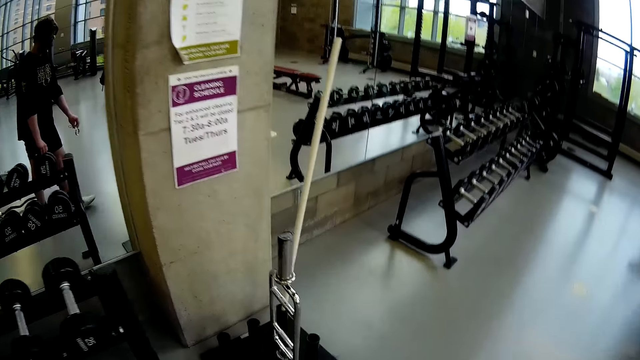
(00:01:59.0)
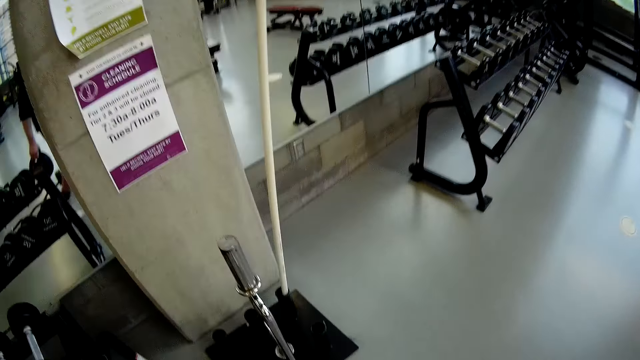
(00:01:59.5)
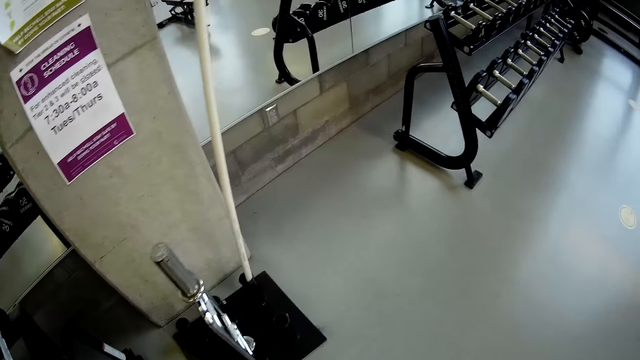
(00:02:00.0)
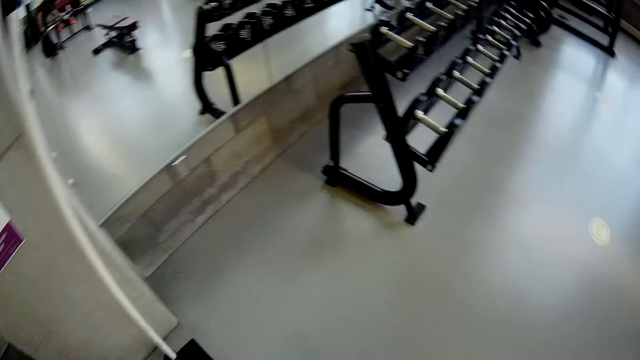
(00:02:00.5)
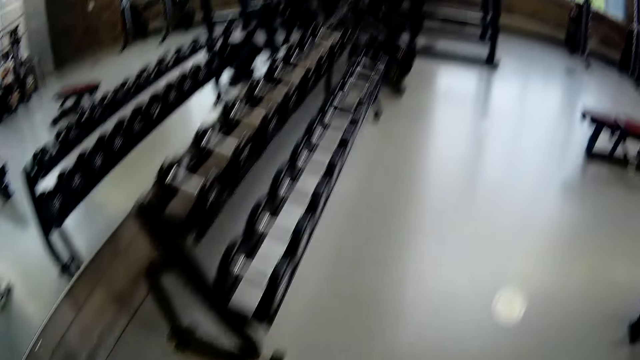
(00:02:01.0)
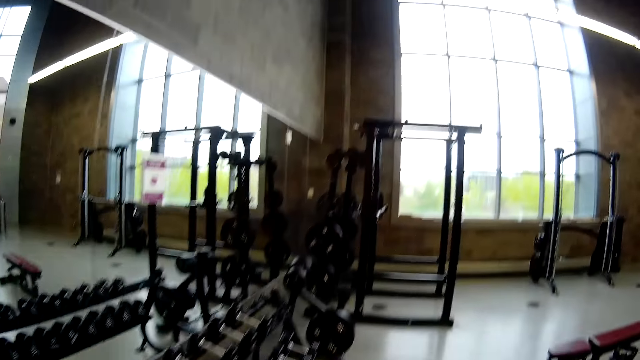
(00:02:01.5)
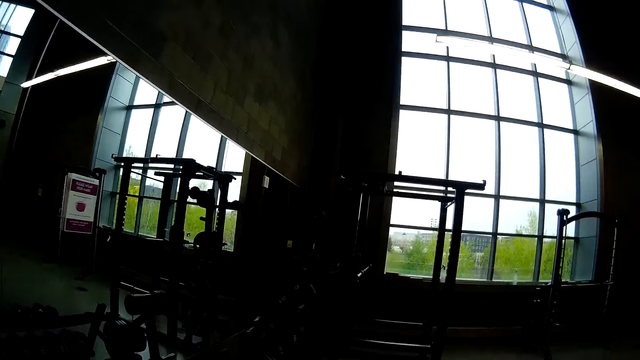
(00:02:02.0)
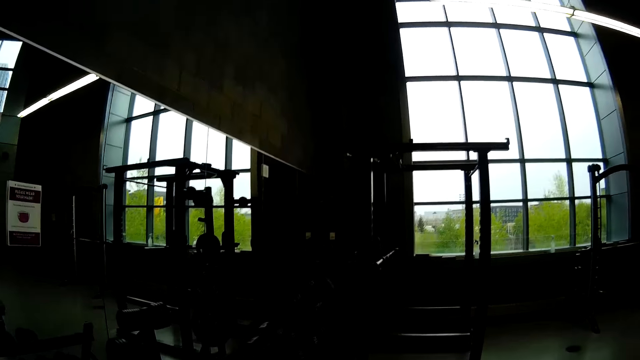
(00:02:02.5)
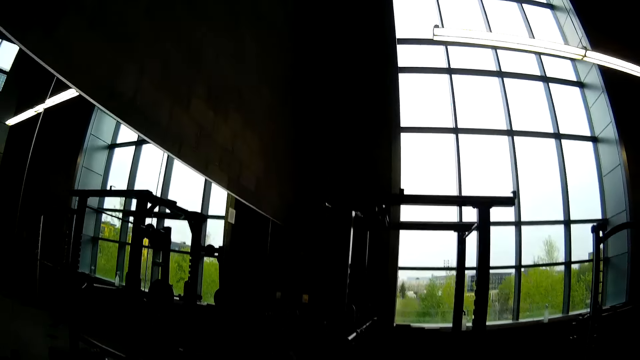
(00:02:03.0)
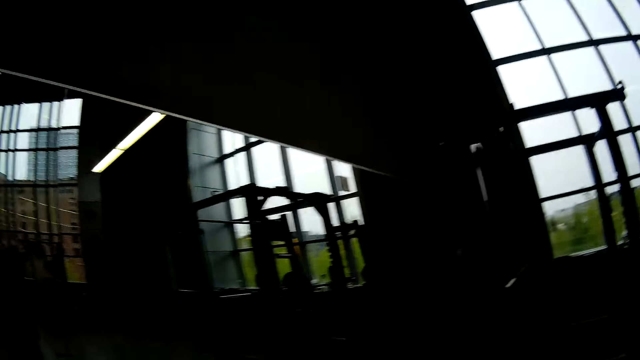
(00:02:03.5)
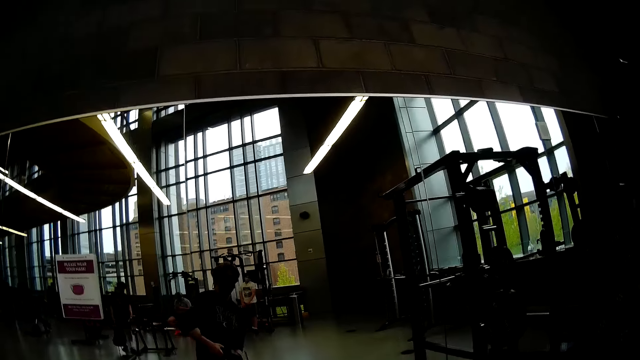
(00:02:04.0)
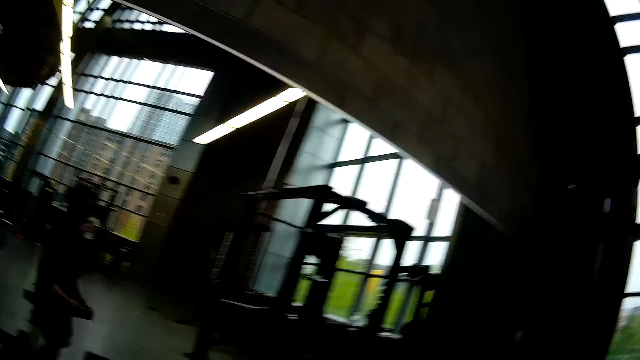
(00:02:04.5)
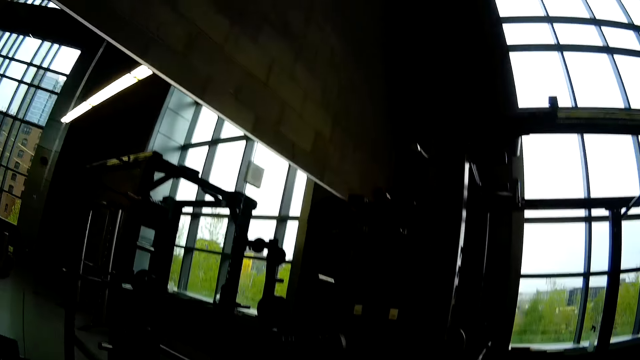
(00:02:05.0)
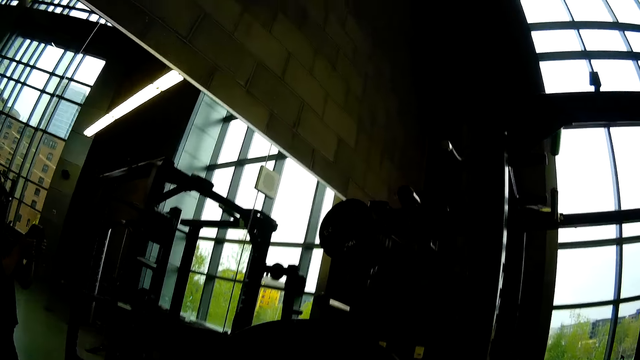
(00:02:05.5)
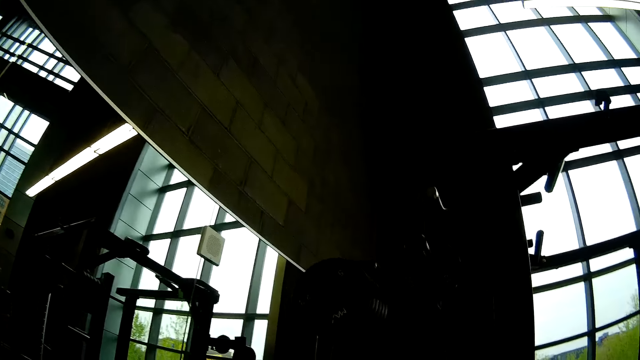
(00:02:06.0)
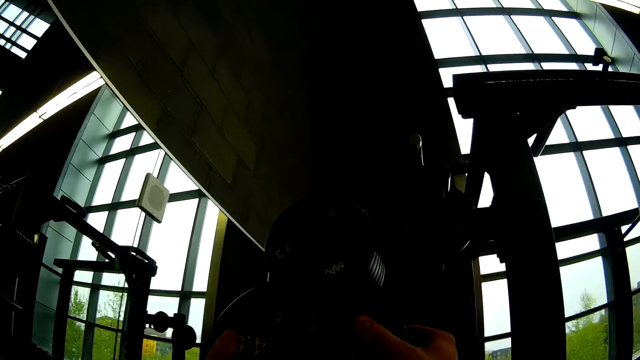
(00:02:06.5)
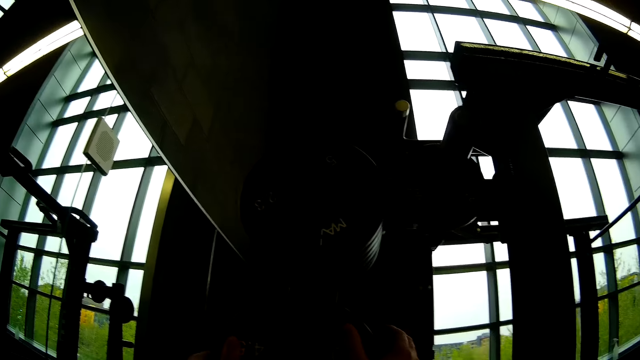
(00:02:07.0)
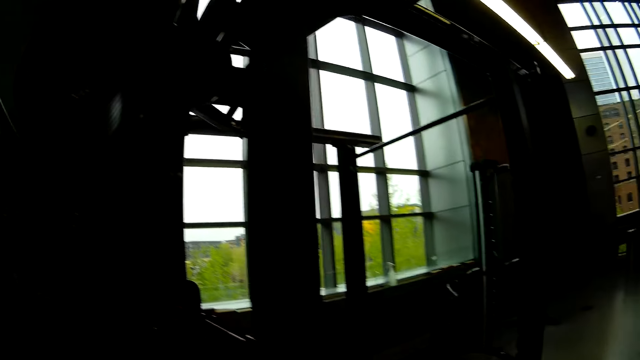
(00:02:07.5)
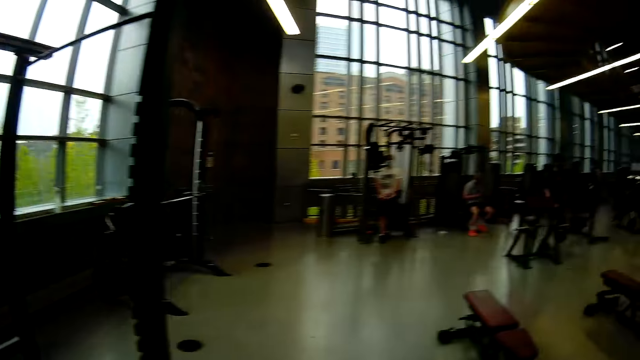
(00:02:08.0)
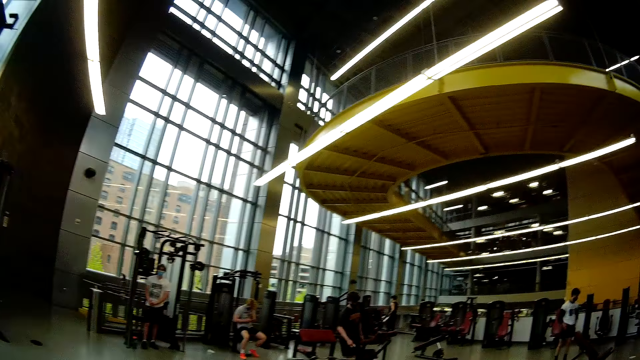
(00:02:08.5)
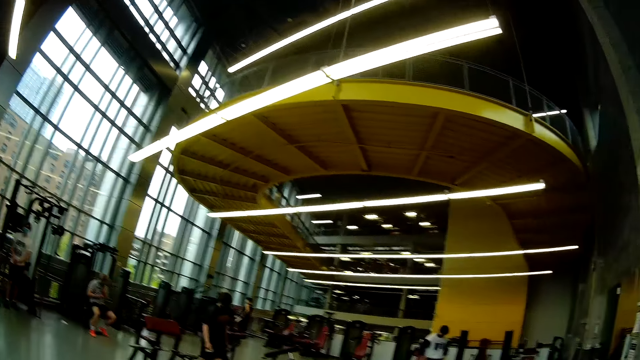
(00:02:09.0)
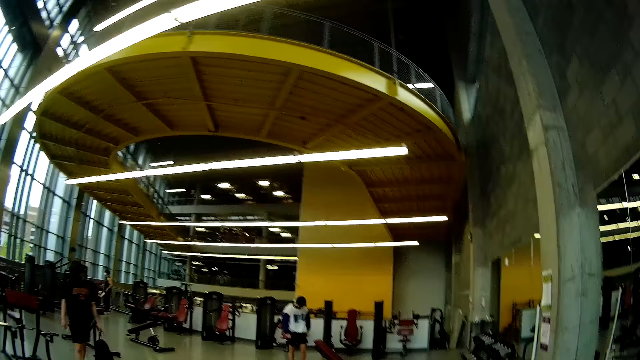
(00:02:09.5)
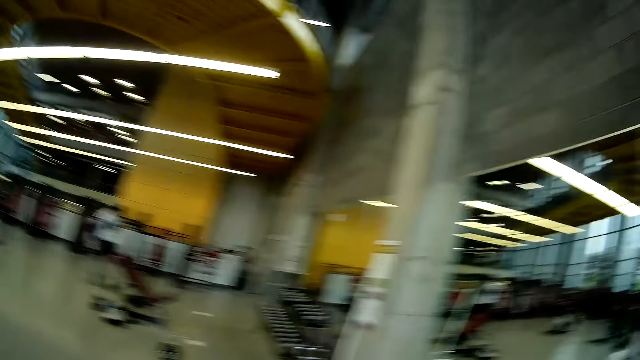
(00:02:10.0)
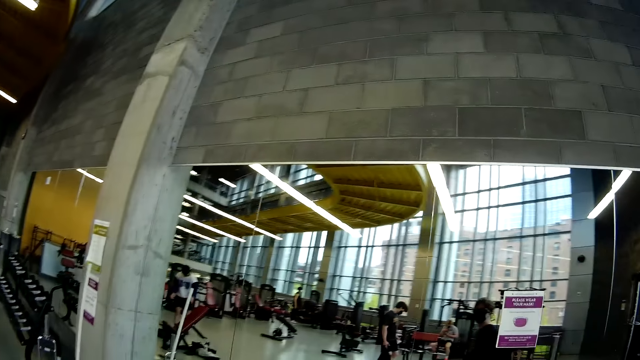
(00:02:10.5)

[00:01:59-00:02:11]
The camera wearer walks around. They hang the weight plate in a gym hanger with both hands.

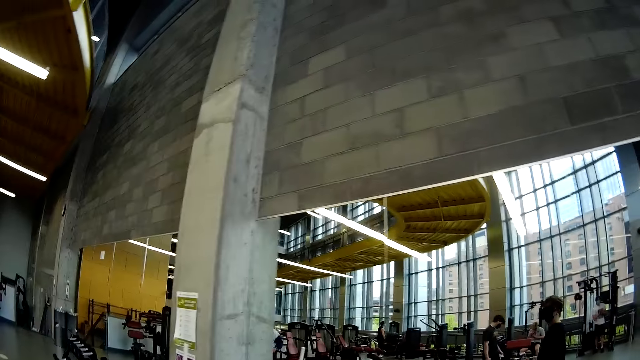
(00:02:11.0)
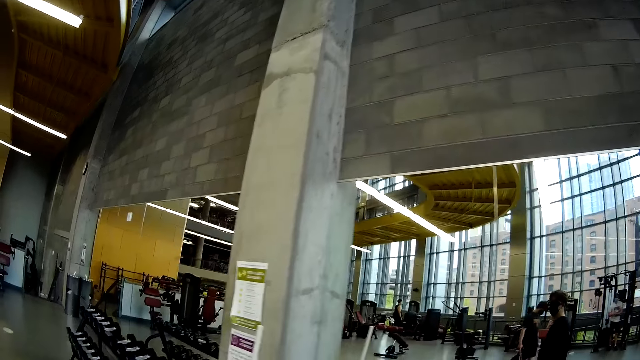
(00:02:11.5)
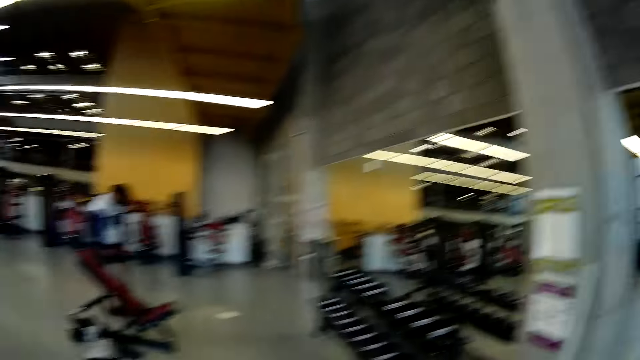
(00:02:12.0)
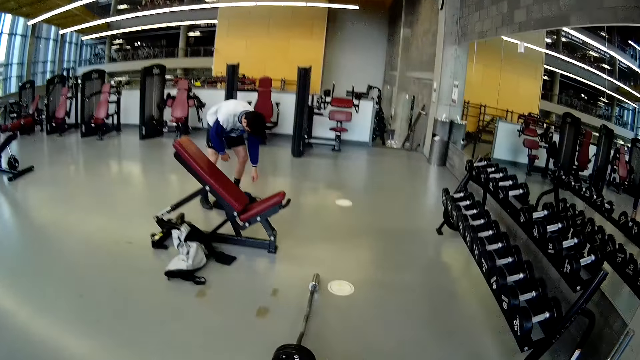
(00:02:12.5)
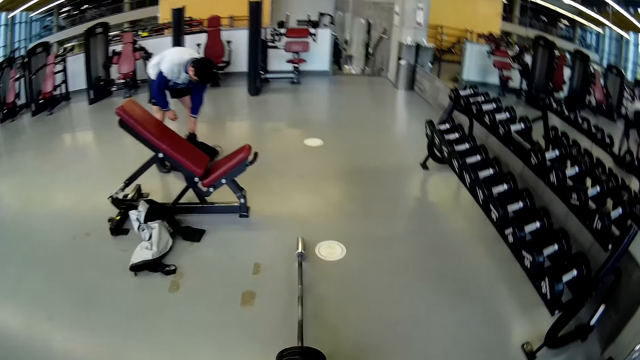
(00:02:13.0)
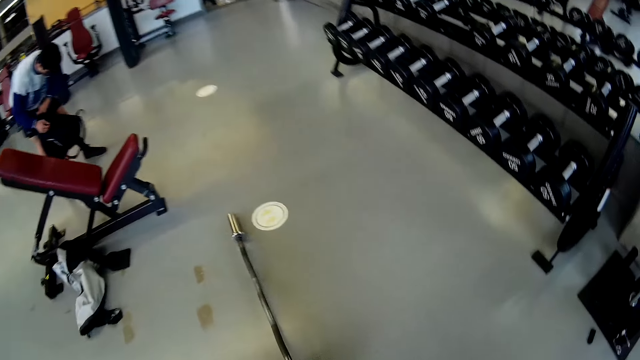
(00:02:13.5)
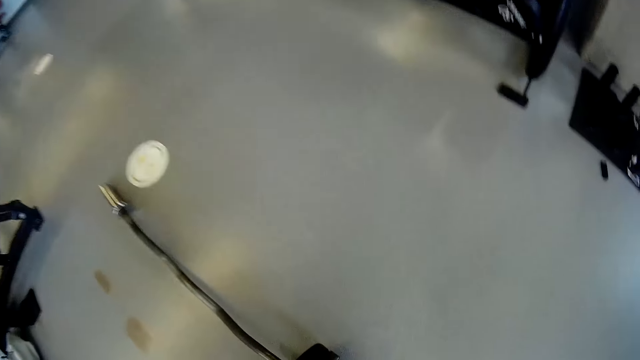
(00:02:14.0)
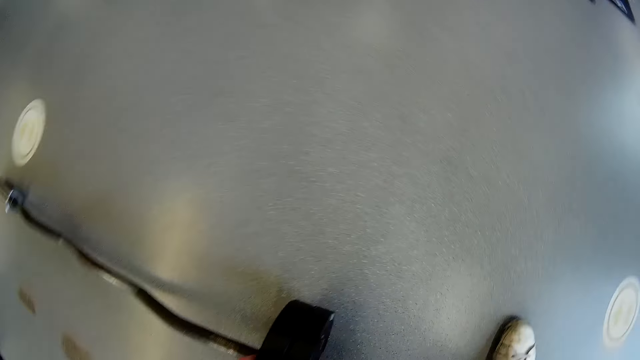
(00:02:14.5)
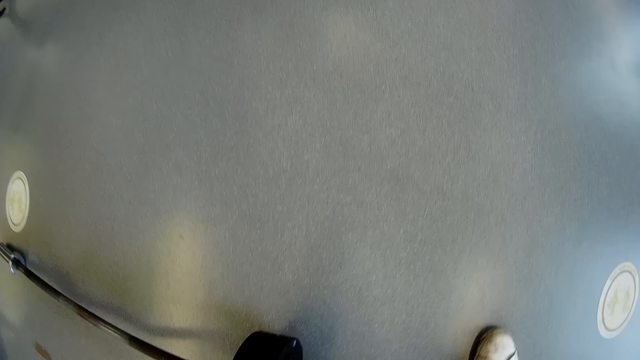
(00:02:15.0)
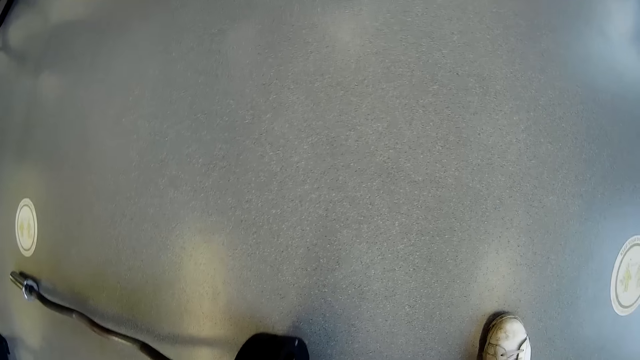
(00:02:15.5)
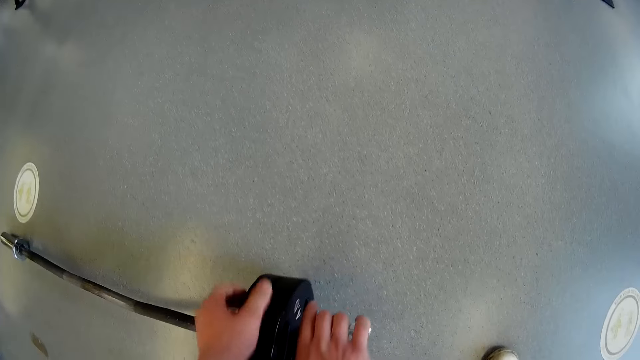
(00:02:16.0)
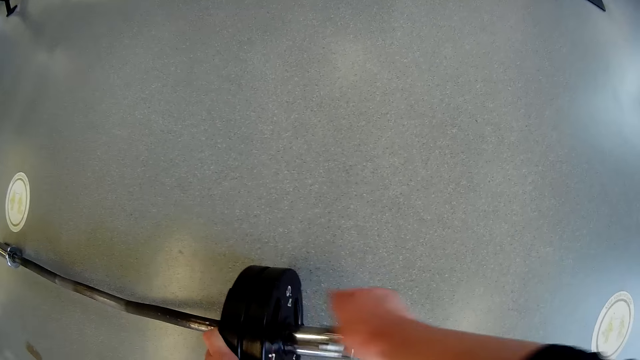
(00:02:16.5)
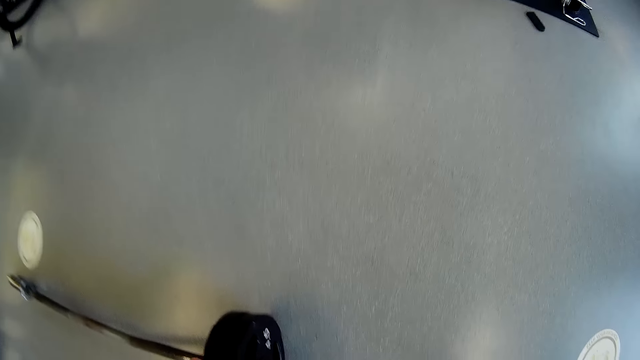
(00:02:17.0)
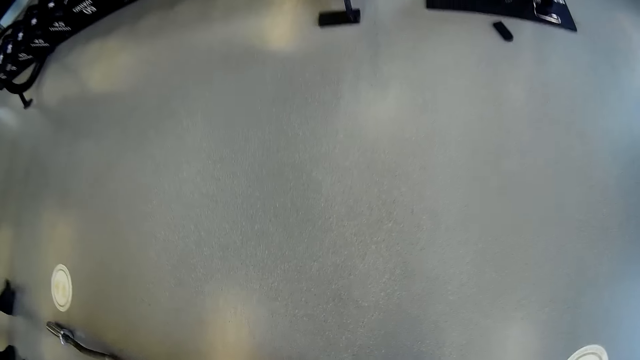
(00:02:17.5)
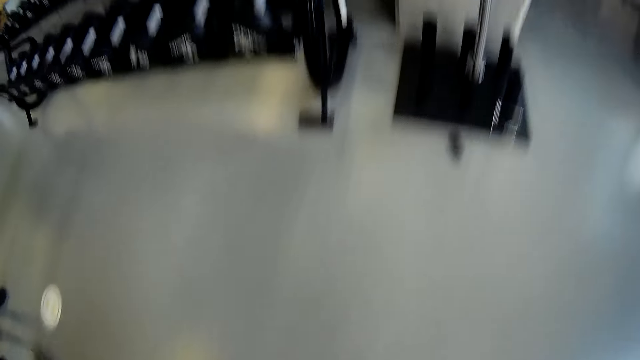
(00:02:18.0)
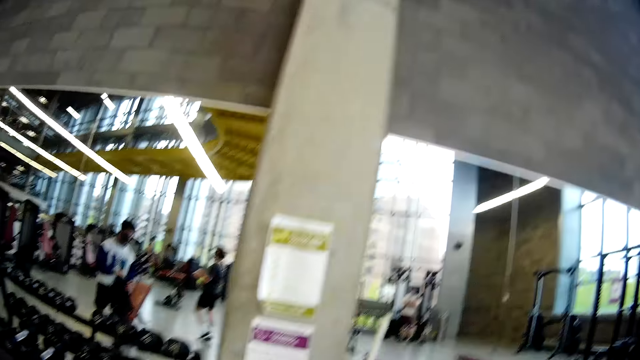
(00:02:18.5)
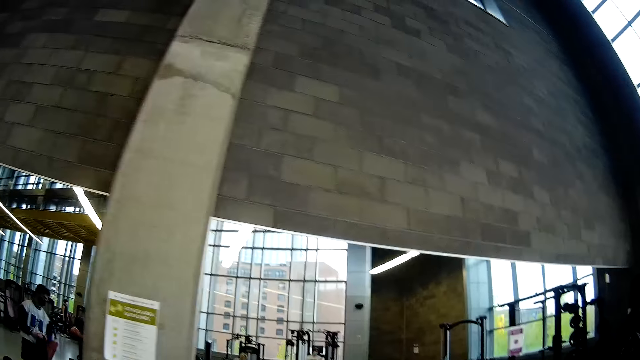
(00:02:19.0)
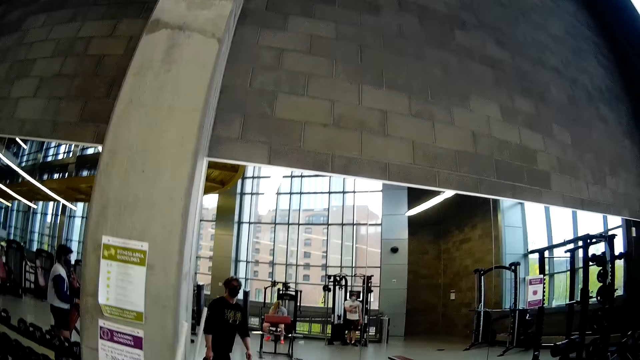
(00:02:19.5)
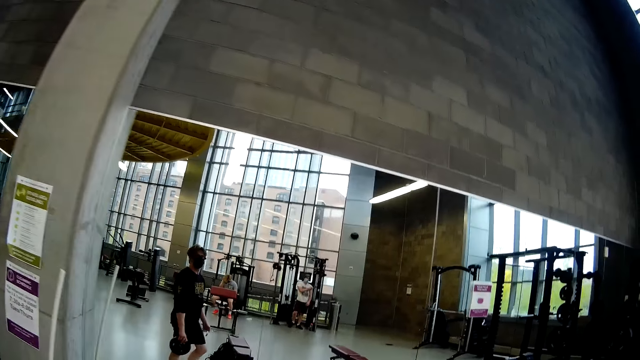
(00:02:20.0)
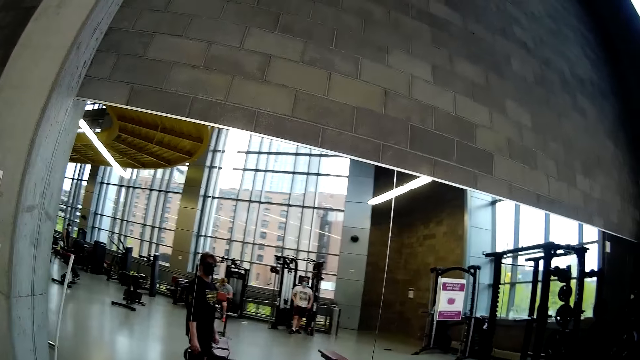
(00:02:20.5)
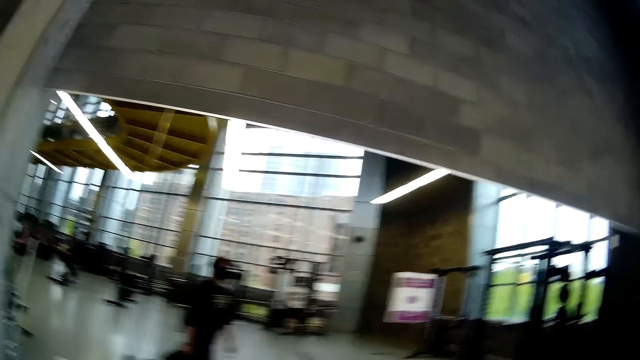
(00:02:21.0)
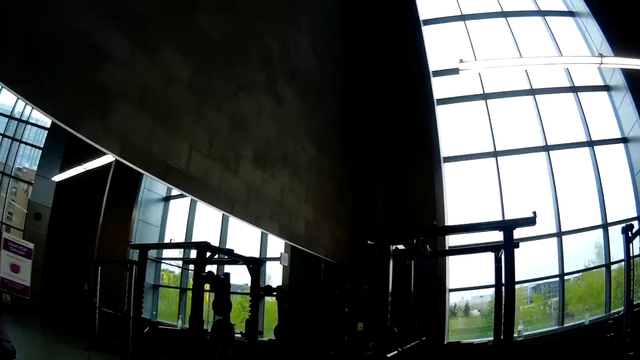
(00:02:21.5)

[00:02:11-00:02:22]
The camera wearer removes a weight plate from a weight iron. They change the weights. They converse with the man.
